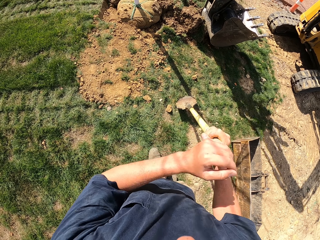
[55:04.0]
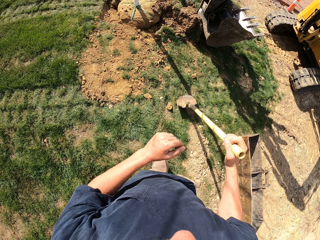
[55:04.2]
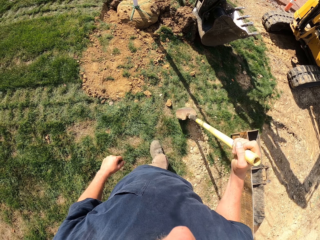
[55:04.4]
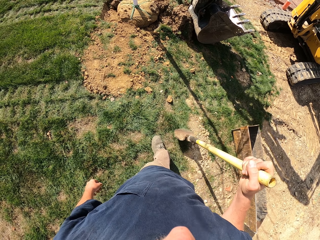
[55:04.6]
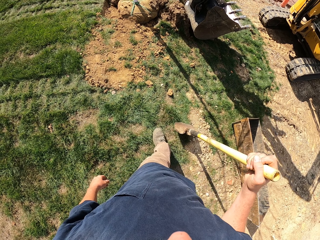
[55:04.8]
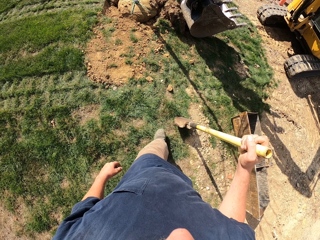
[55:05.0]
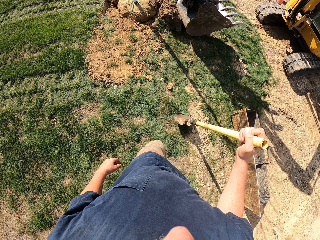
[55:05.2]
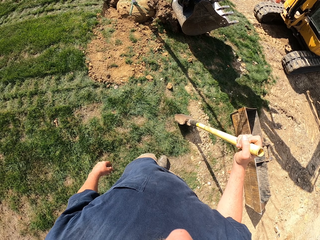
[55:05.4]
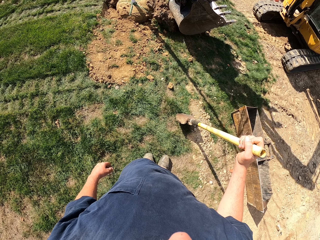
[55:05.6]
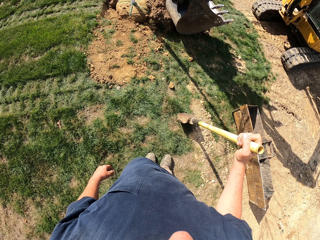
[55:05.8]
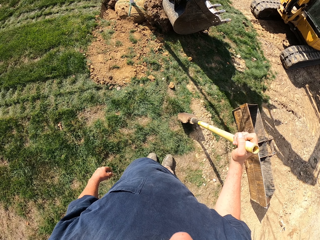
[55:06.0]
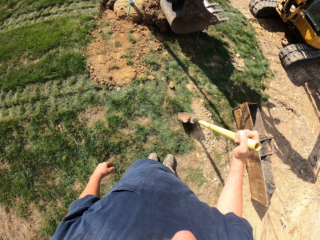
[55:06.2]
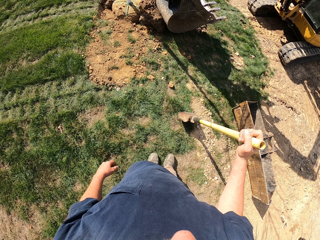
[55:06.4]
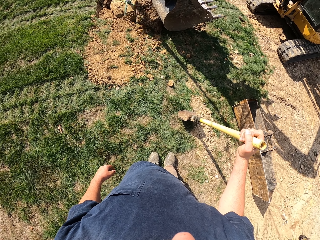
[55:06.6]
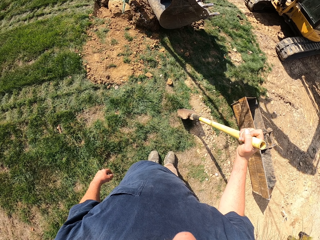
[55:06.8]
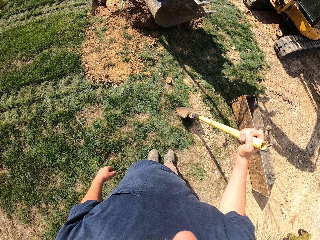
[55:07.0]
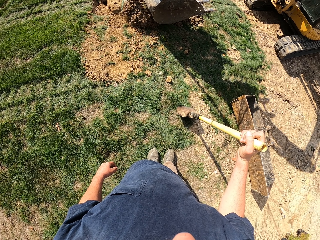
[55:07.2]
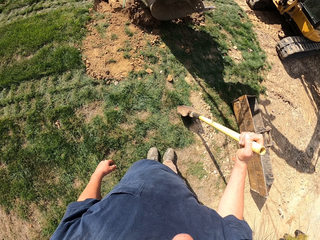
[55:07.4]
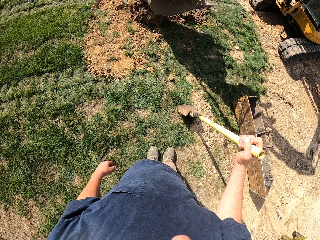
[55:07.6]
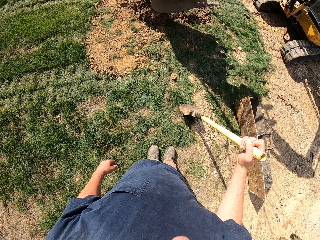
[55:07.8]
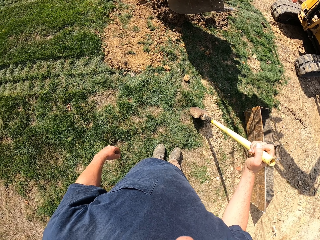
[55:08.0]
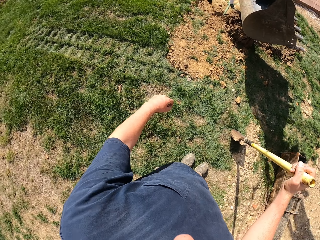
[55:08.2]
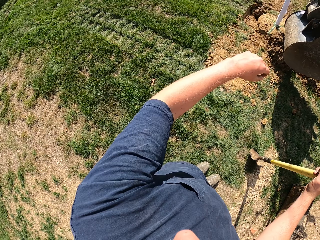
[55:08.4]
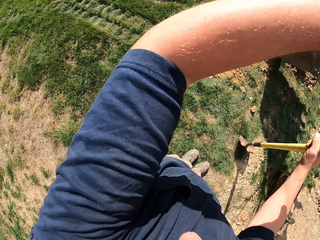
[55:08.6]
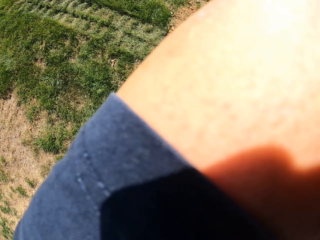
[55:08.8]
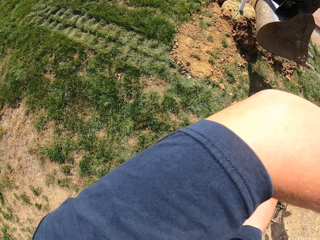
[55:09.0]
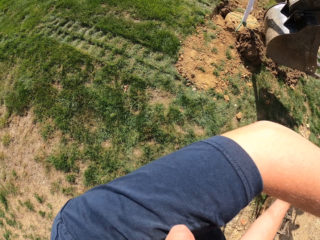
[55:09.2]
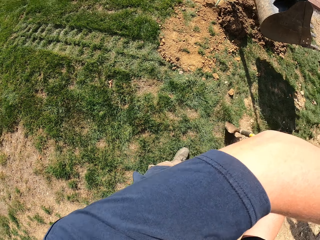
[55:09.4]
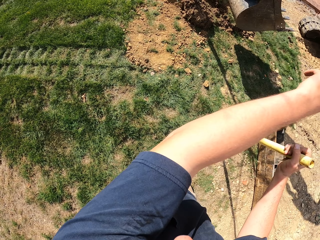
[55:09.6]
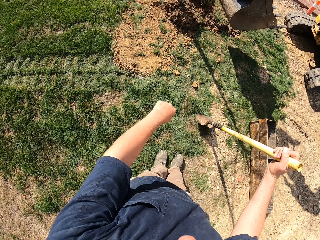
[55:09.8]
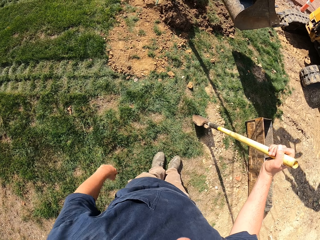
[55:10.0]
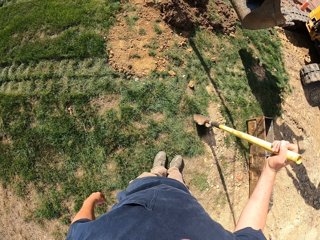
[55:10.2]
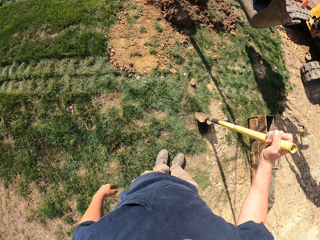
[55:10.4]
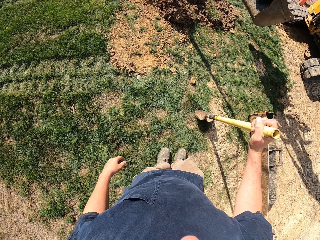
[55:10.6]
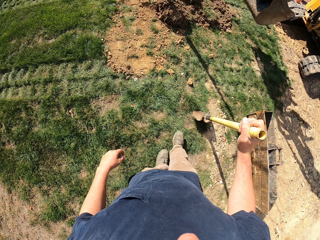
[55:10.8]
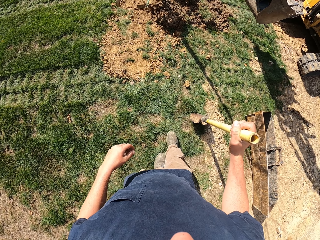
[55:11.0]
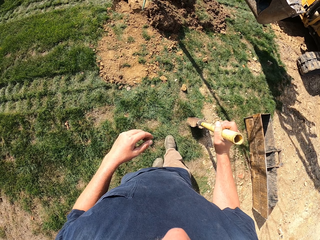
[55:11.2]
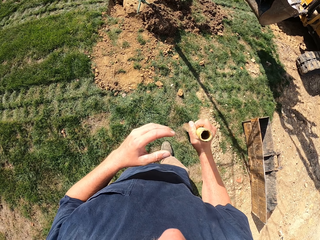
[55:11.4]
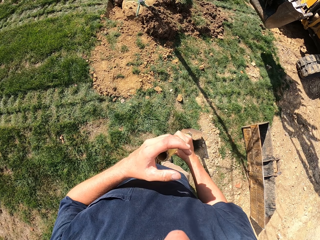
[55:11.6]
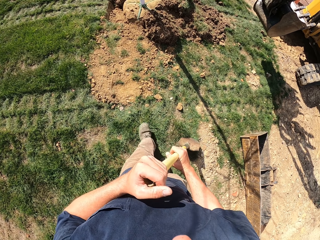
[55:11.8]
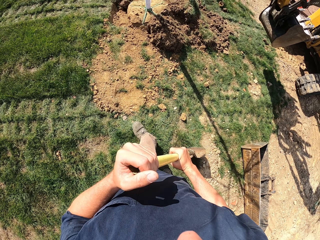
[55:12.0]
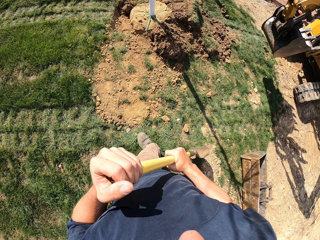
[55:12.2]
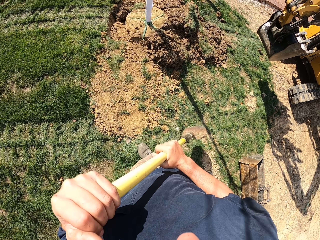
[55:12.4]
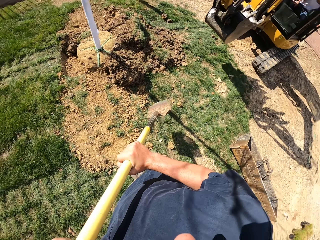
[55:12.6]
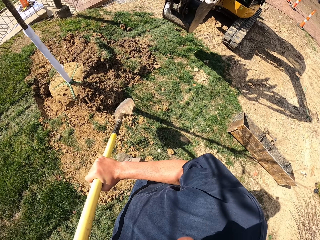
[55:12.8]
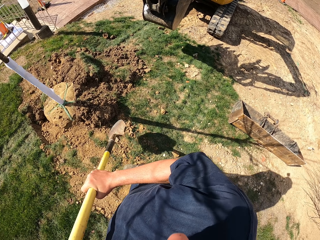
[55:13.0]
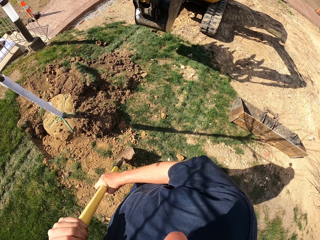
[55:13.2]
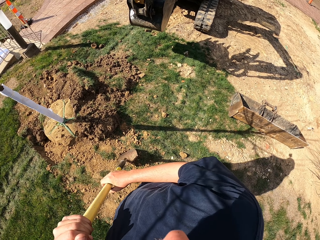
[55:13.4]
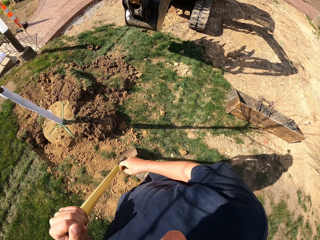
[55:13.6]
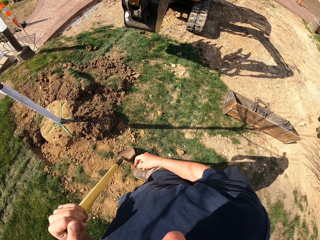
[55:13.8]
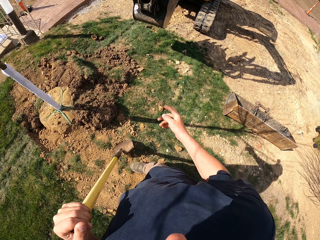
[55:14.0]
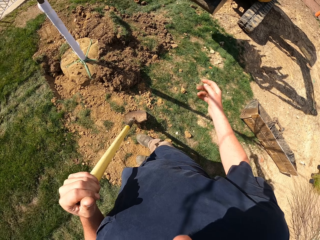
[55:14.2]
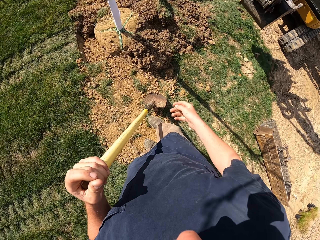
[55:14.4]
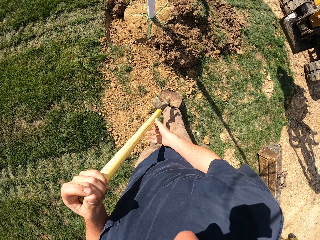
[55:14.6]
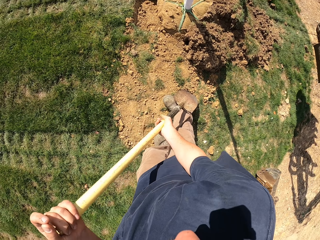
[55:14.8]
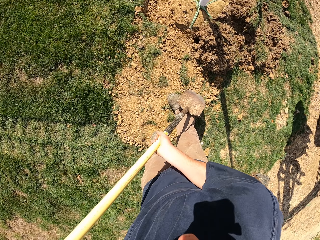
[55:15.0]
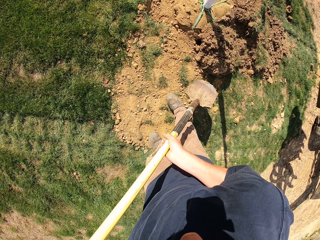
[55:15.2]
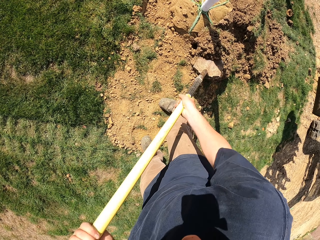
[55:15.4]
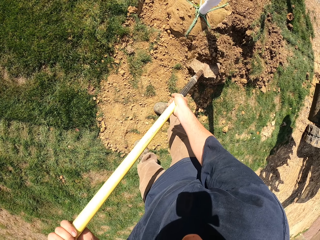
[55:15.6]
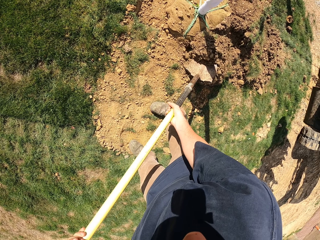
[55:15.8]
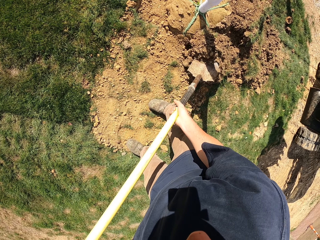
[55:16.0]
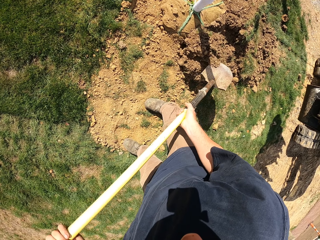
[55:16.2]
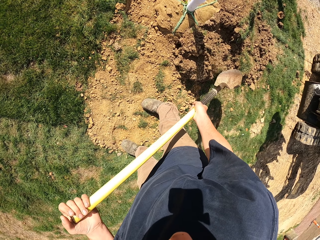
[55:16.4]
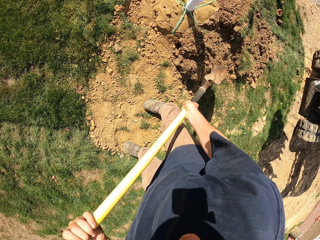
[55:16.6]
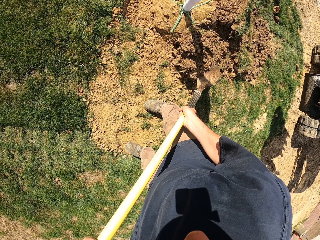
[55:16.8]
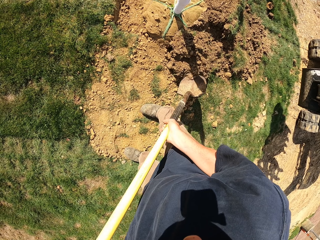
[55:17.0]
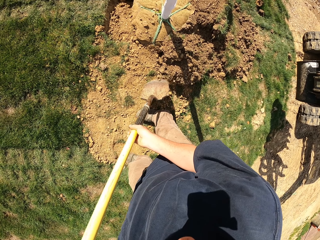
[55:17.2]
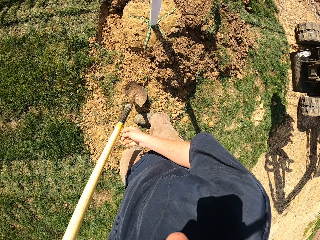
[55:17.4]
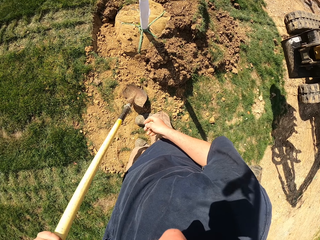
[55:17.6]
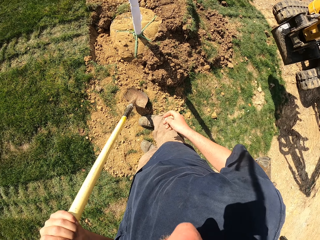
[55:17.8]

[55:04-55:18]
The camera wearer moves backwards. They stare at the excavator. They wipe the face. They wipe the hand with the arm. They stare at the excavator. They move towards the pole. They move the hand. They adjust the soil.

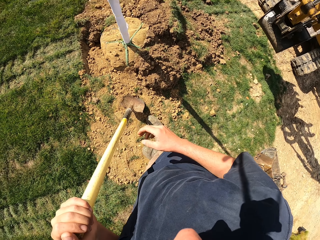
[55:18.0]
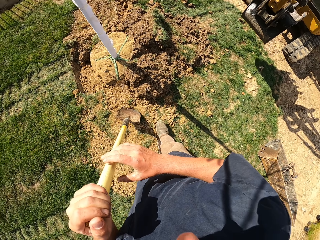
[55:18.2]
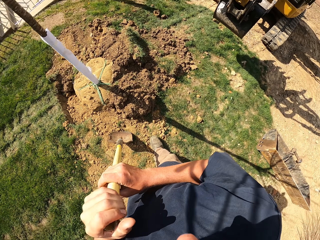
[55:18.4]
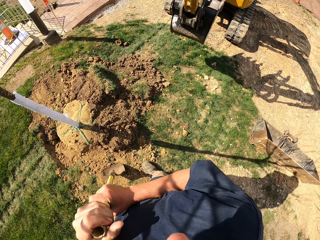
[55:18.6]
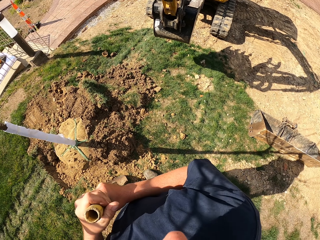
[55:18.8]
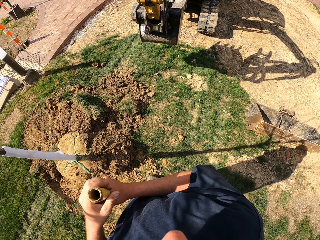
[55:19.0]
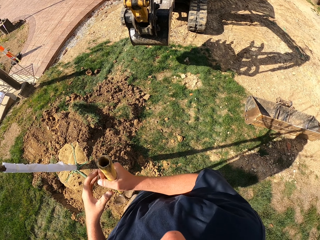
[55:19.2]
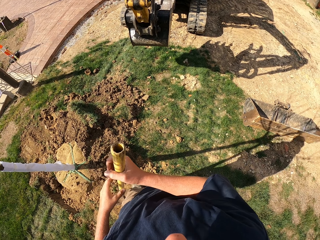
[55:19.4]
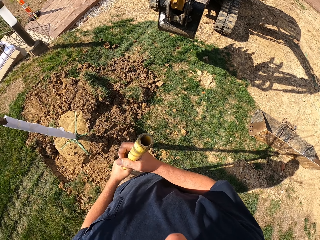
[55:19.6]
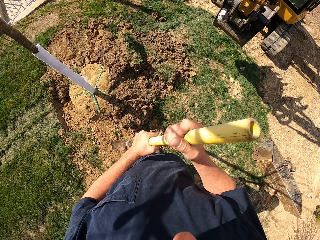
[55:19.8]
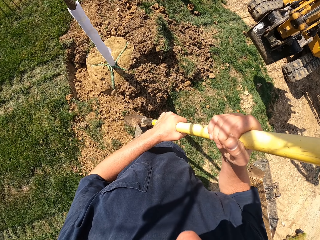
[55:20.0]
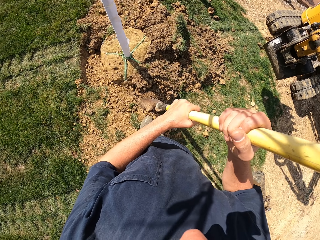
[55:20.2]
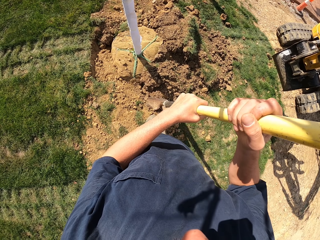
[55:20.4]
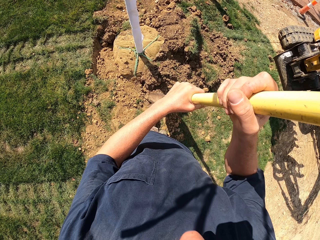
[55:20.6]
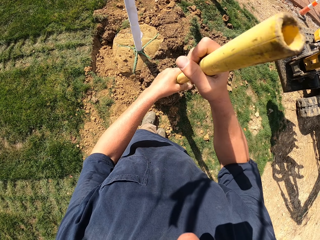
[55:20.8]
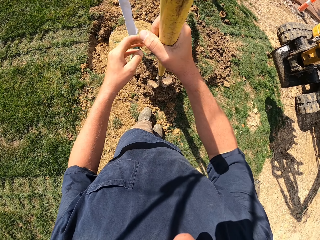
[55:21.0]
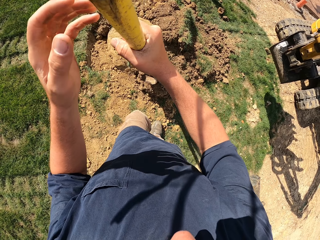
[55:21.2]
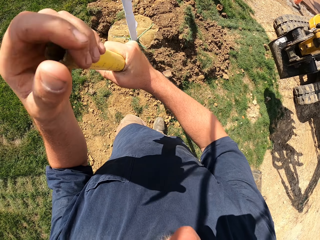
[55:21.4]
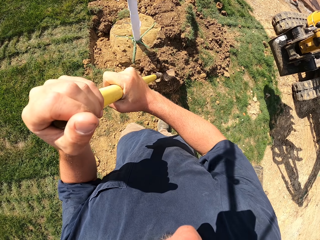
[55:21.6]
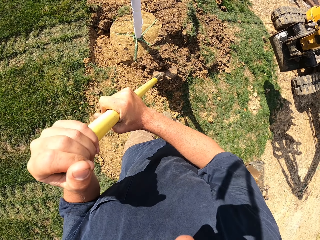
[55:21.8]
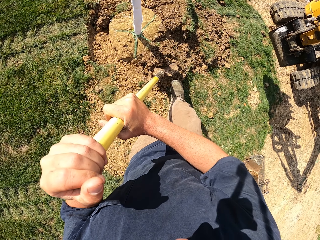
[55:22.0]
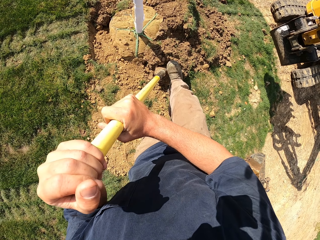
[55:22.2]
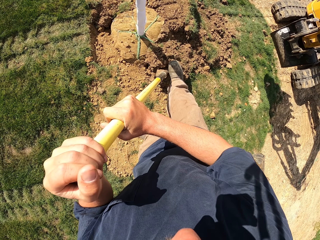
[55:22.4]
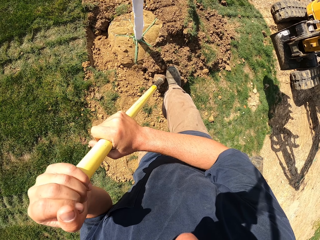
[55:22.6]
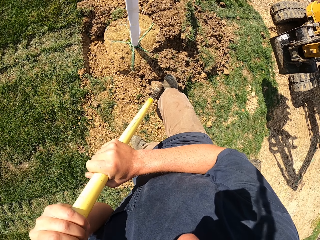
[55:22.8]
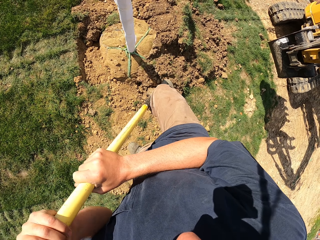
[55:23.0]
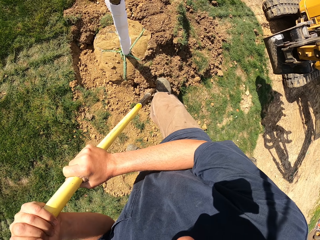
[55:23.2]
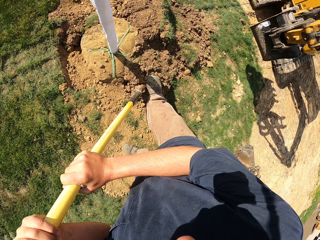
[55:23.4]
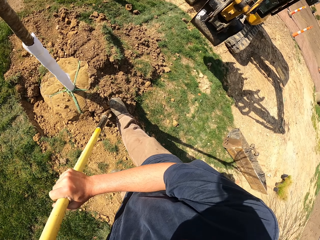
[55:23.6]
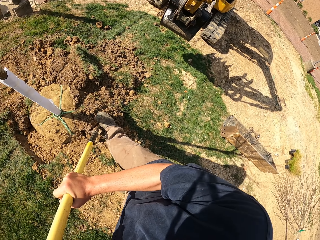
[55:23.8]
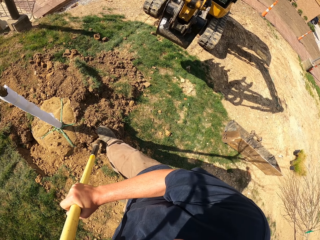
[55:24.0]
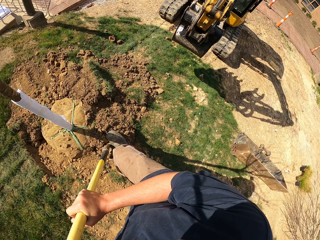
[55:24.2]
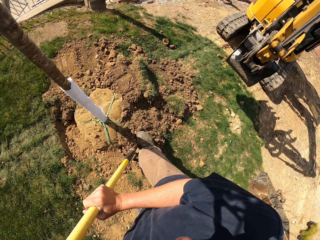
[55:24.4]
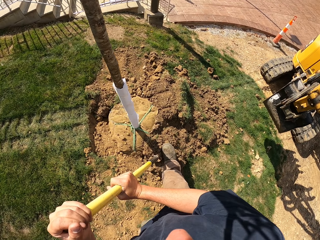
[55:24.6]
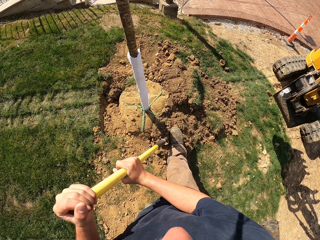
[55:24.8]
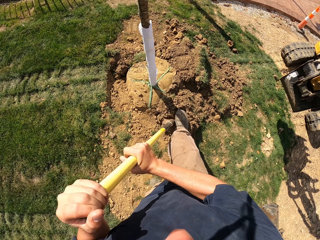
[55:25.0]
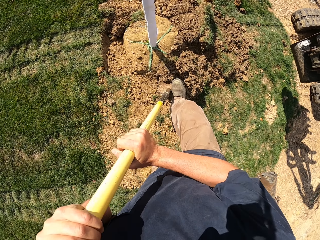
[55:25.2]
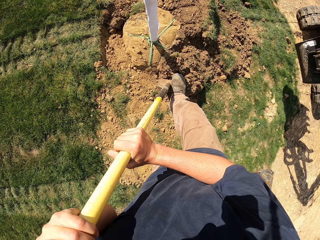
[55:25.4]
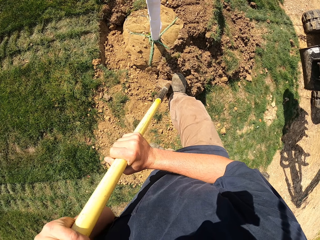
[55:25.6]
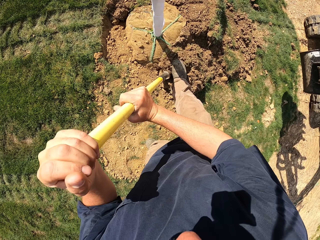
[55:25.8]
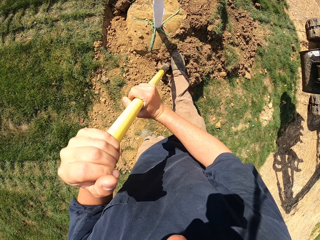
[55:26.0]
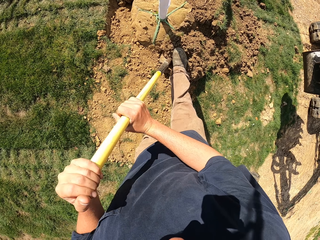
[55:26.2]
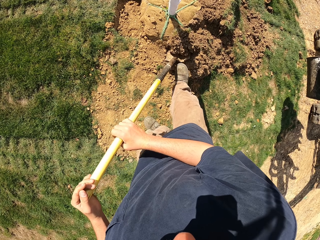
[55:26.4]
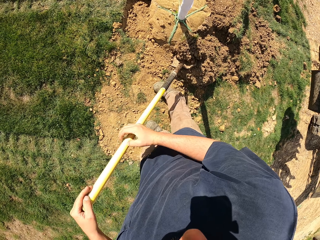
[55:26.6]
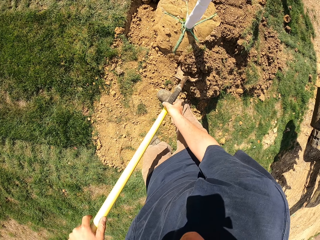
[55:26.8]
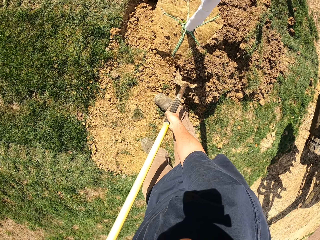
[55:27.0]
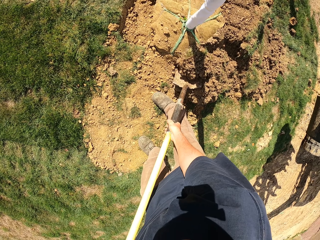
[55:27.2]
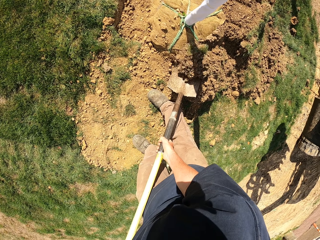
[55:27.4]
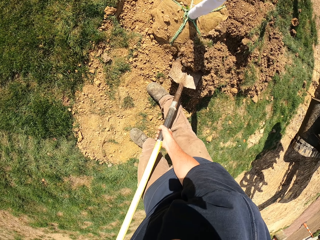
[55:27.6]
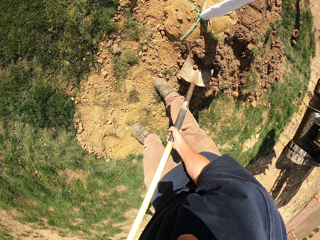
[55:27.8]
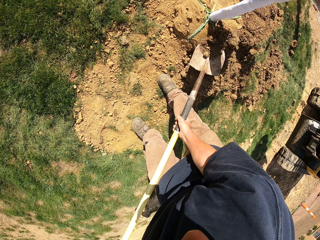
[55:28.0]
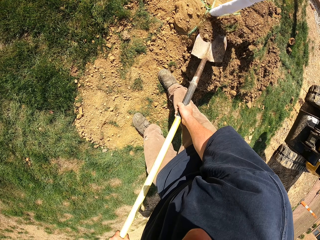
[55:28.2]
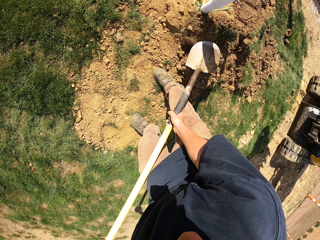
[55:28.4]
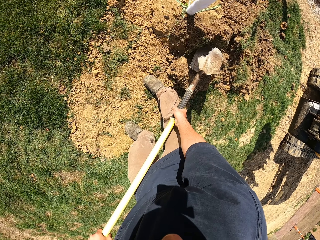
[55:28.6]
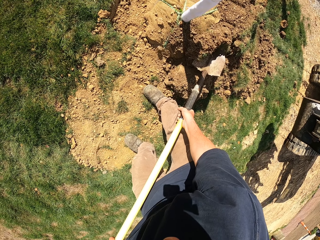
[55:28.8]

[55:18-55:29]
The camera wearer stares at the pole. They hold the spade with both hands. They lift the spade. They put the spade to the soil. They press the spade to the soil with the right leg. They scoop the soil.
